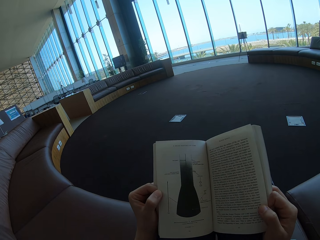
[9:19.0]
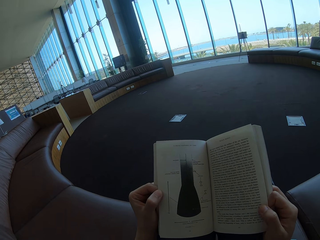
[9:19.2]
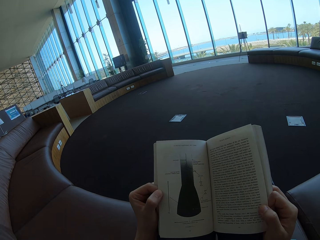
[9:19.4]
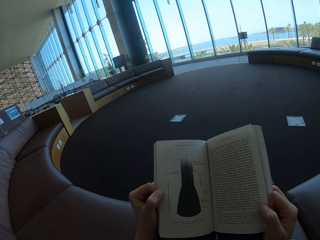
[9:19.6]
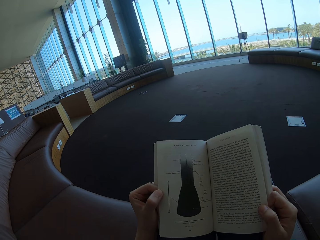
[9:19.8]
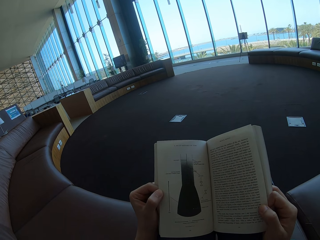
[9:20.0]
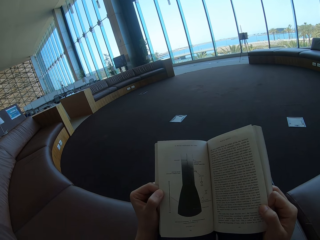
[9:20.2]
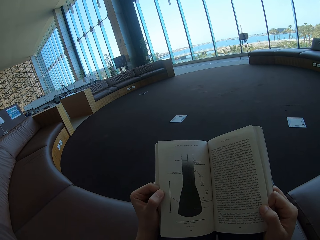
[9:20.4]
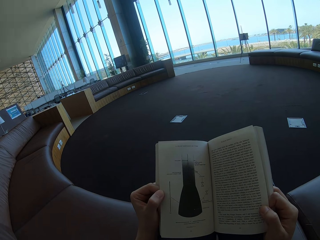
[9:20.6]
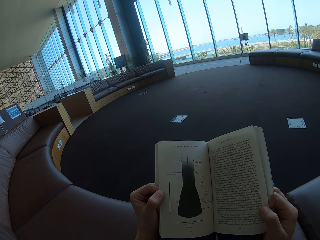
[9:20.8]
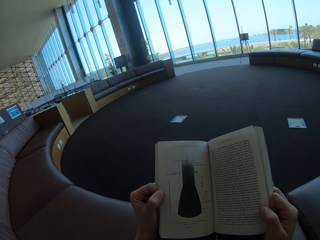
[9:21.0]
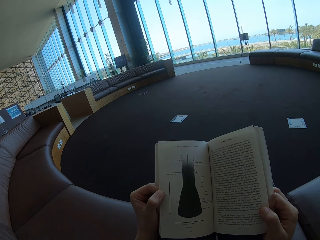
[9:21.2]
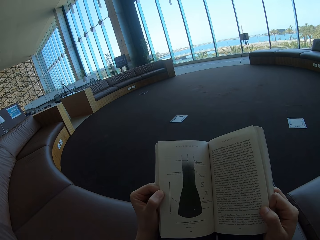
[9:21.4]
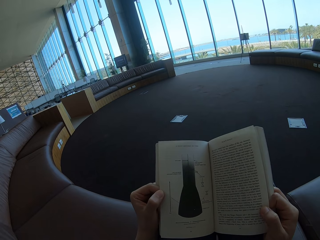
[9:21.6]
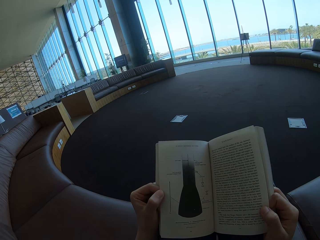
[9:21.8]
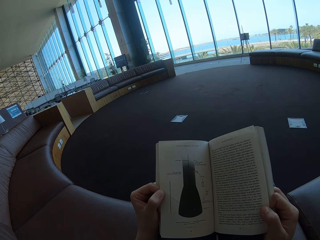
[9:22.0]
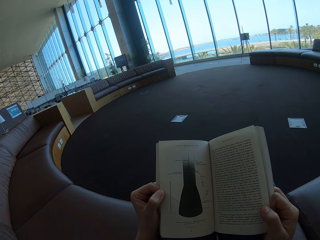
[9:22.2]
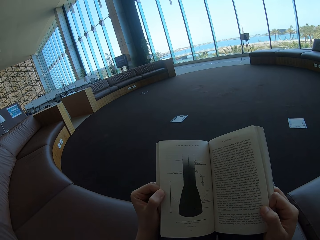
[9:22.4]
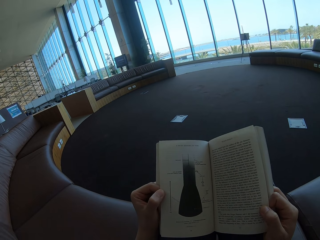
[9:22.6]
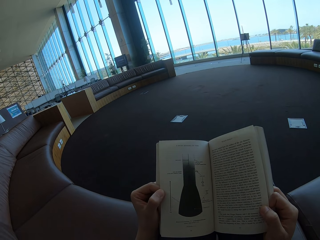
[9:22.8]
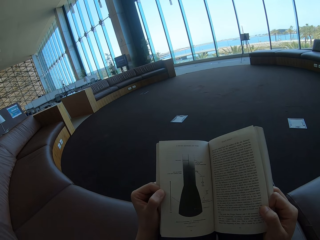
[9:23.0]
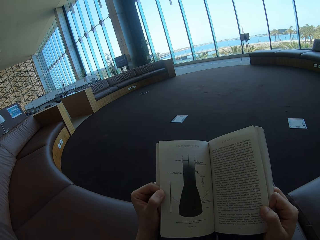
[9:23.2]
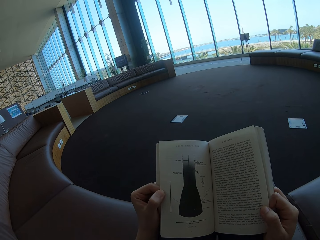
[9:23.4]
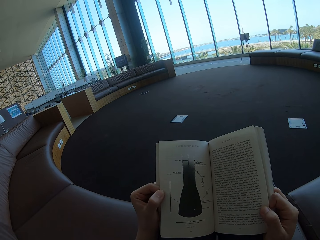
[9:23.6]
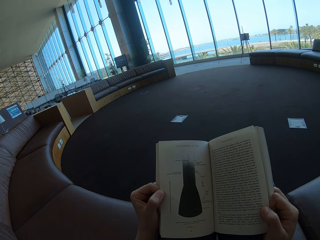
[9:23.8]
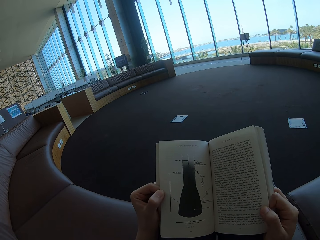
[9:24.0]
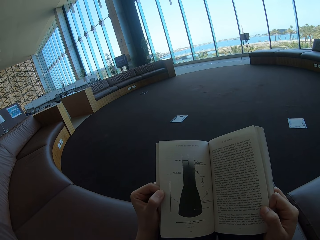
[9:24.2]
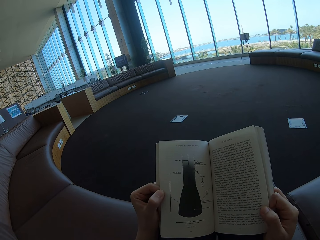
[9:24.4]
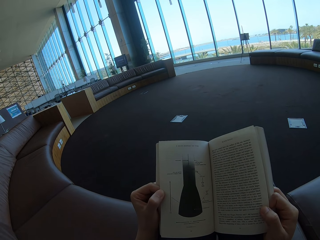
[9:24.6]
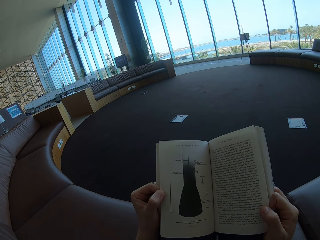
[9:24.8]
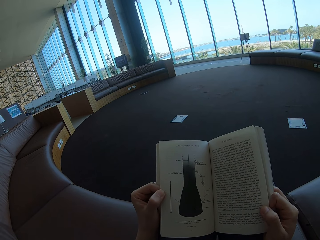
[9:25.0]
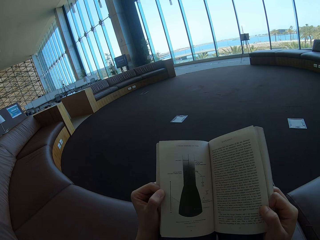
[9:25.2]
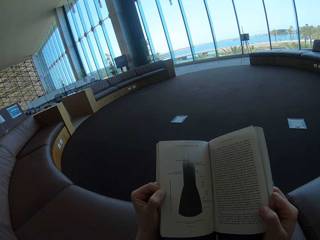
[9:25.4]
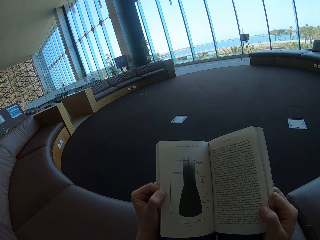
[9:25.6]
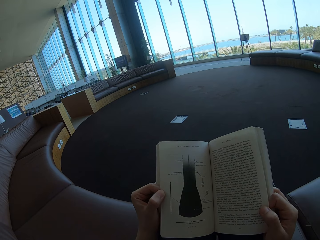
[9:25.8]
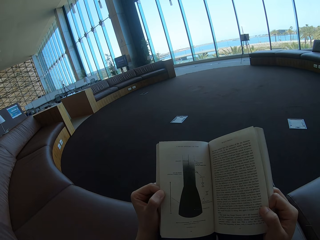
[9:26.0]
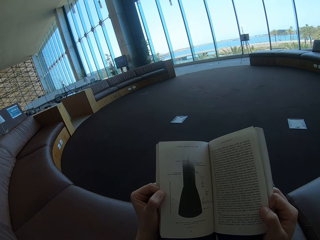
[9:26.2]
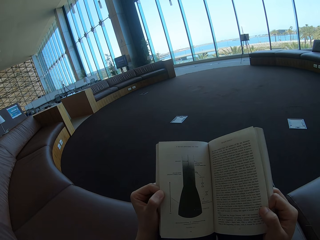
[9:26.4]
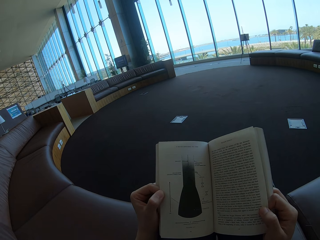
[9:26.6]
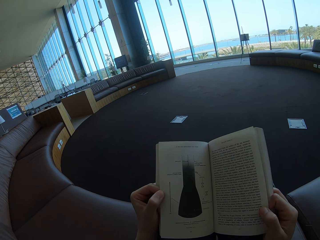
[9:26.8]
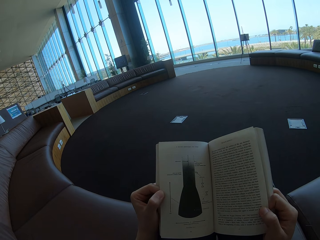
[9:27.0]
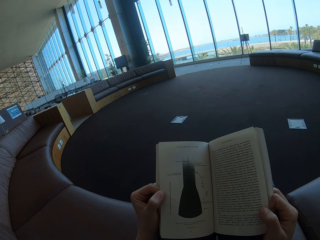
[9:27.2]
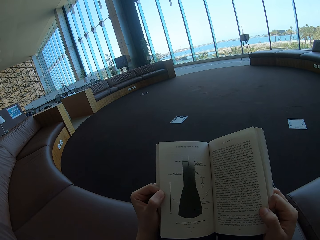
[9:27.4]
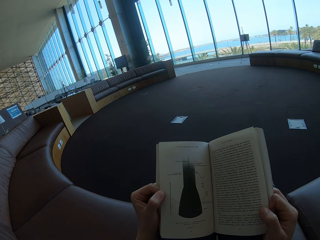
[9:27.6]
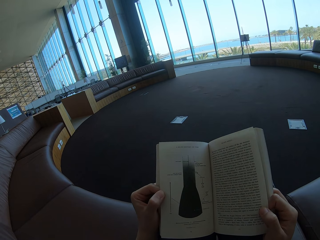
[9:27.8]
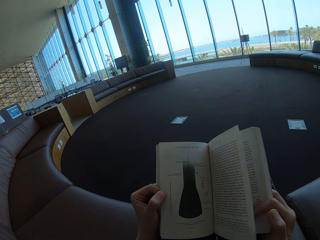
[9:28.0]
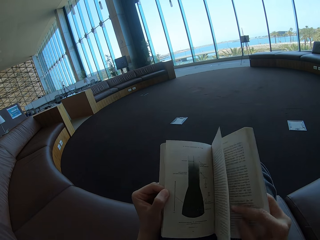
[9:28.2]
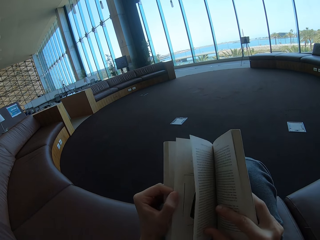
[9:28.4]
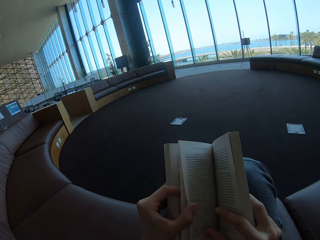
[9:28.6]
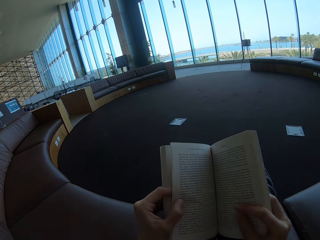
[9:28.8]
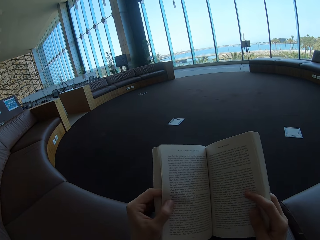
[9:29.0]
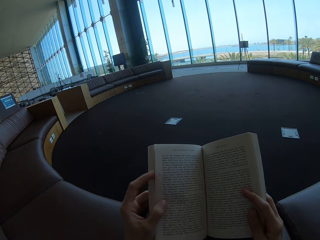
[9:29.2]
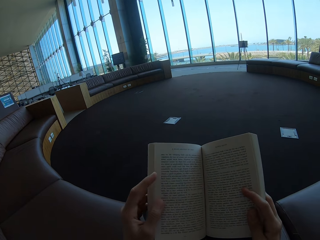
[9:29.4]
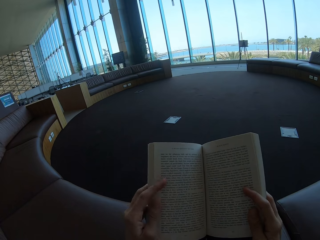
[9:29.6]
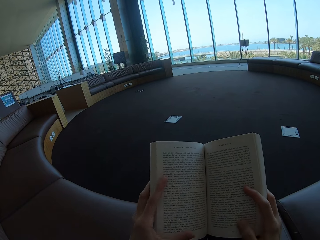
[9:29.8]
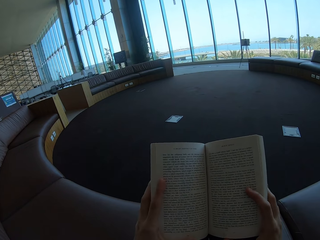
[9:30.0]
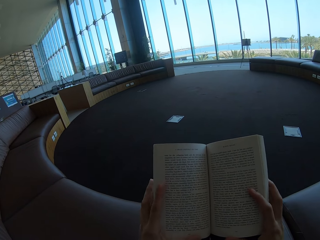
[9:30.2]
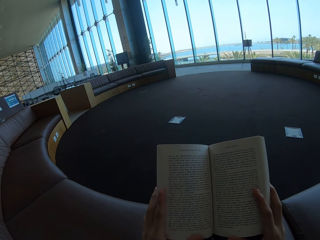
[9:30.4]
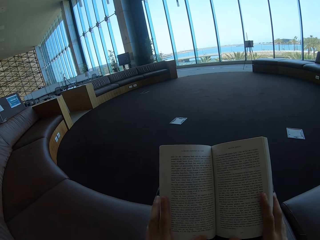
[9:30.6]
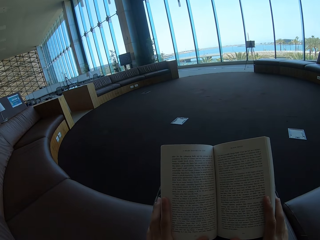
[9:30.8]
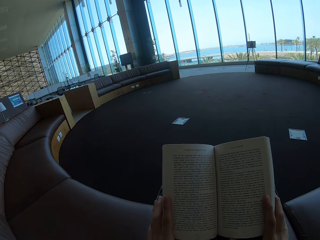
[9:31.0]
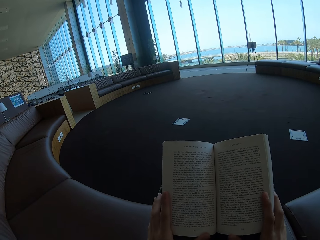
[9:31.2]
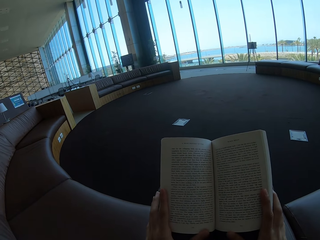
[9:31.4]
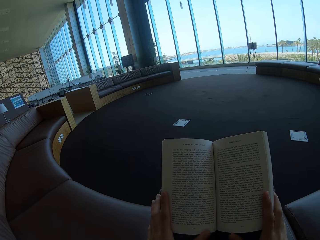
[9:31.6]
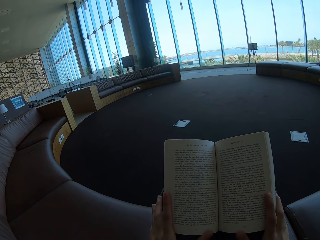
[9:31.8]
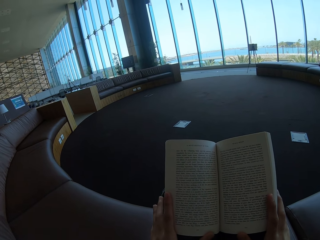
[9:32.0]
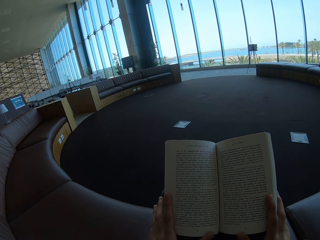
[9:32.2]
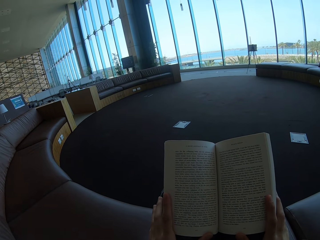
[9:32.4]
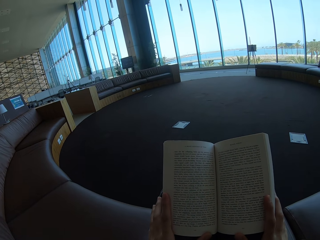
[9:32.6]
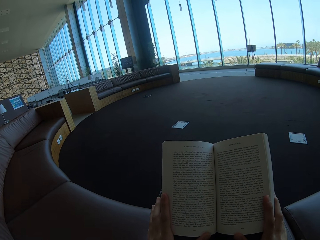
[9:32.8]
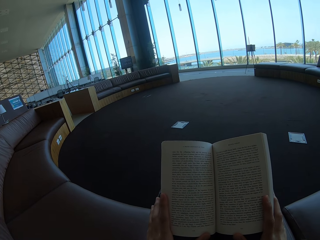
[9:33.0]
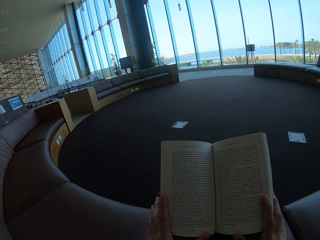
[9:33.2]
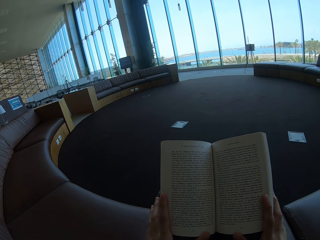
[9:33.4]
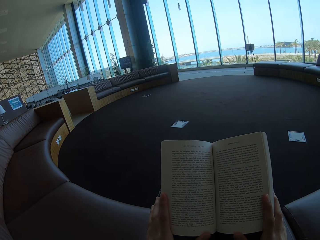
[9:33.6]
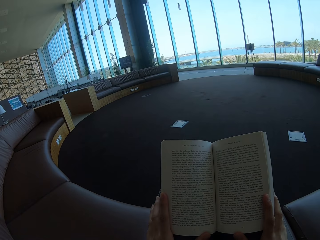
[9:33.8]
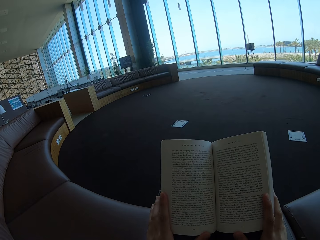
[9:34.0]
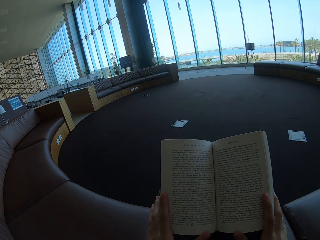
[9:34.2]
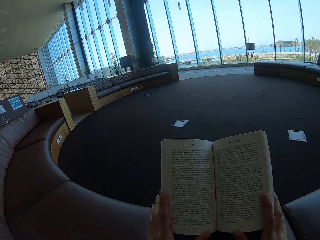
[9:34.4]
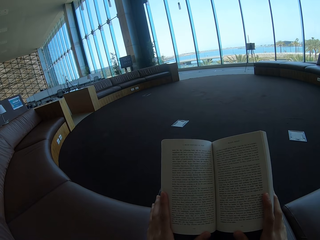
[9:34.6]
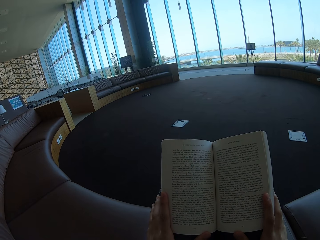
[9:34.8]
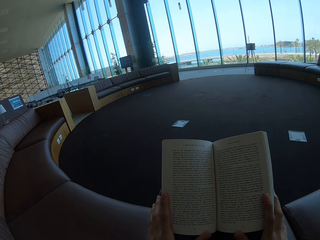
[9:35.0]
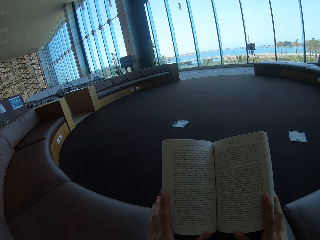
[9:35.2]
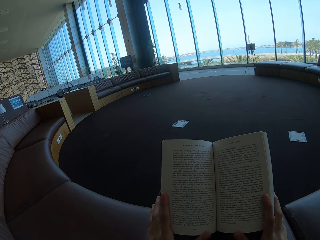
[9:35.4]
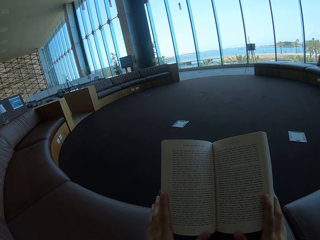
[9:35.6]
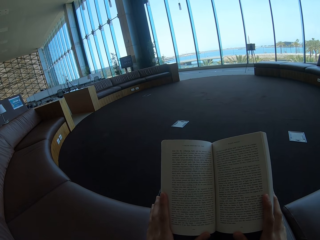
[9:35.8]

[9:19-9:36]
The camera wearer flips a page. They read a book.

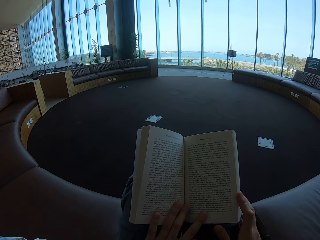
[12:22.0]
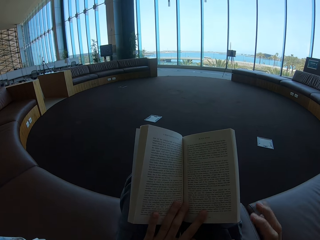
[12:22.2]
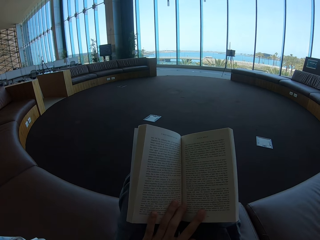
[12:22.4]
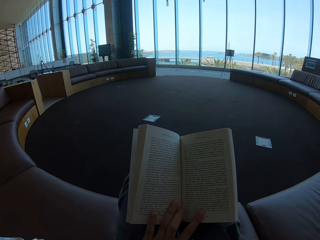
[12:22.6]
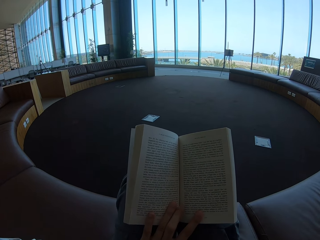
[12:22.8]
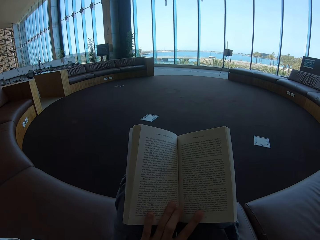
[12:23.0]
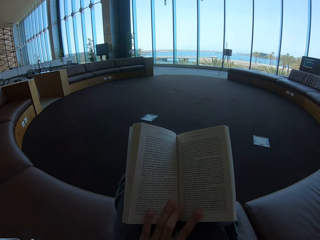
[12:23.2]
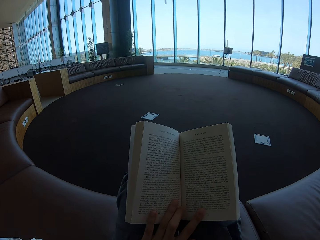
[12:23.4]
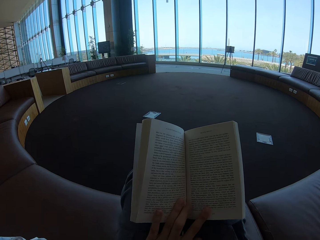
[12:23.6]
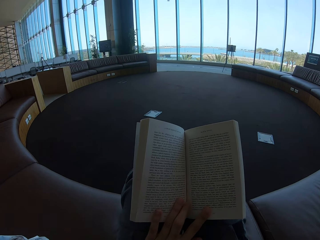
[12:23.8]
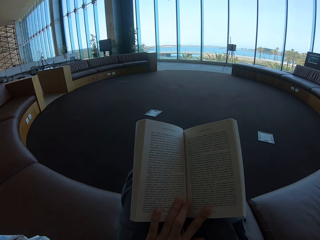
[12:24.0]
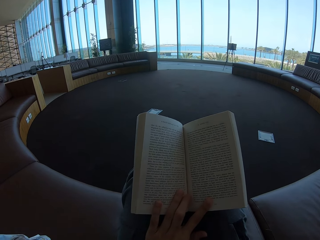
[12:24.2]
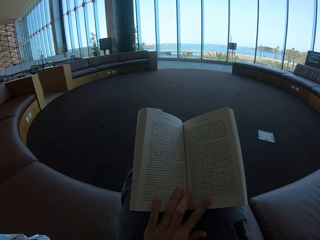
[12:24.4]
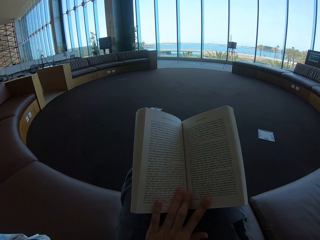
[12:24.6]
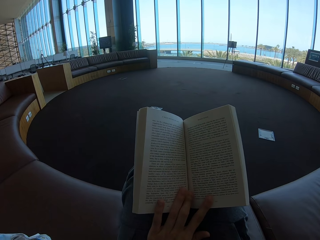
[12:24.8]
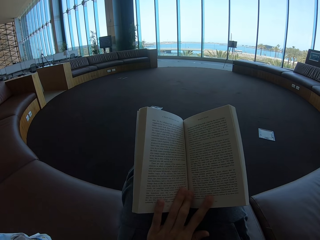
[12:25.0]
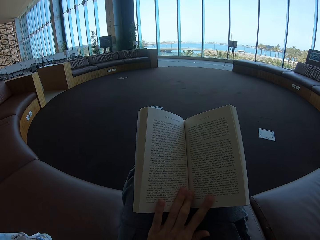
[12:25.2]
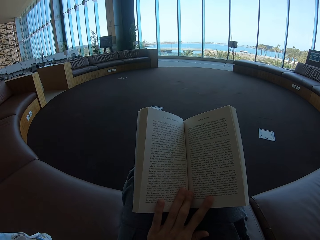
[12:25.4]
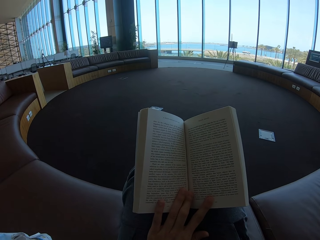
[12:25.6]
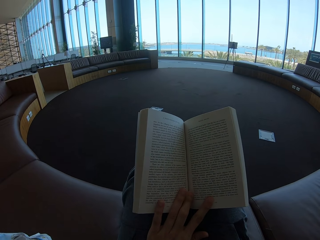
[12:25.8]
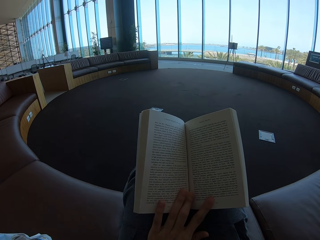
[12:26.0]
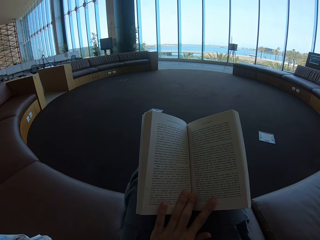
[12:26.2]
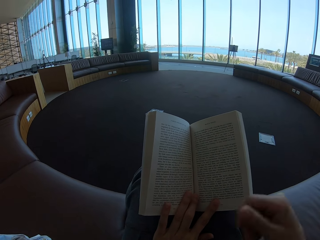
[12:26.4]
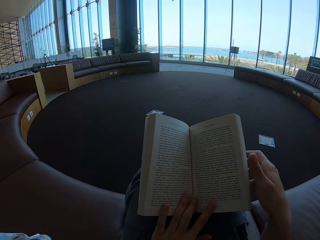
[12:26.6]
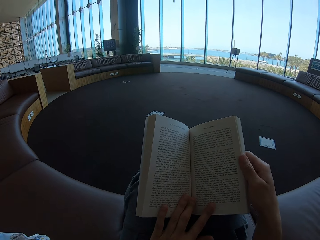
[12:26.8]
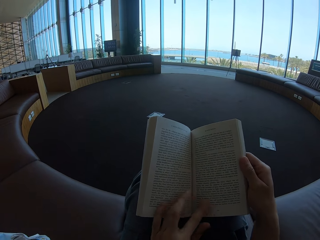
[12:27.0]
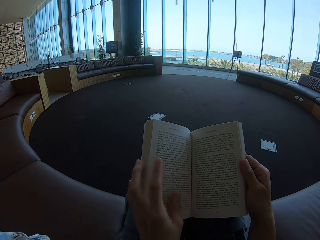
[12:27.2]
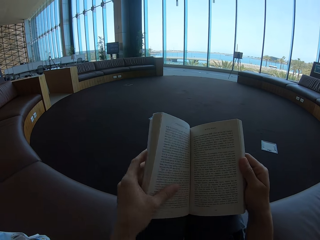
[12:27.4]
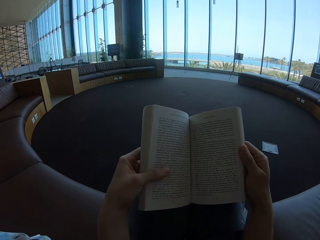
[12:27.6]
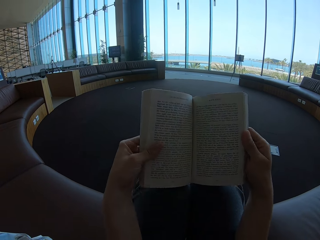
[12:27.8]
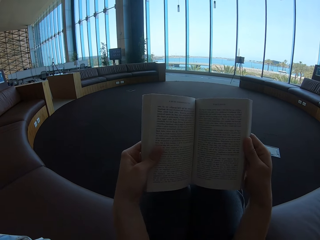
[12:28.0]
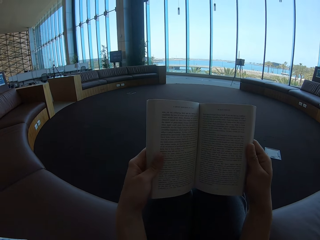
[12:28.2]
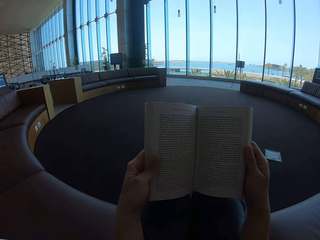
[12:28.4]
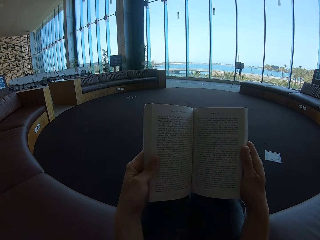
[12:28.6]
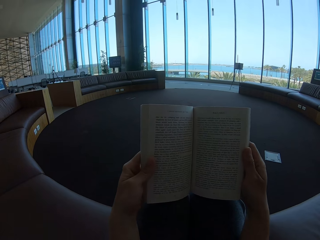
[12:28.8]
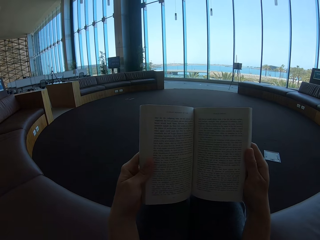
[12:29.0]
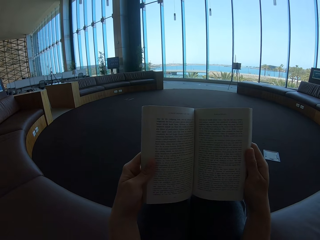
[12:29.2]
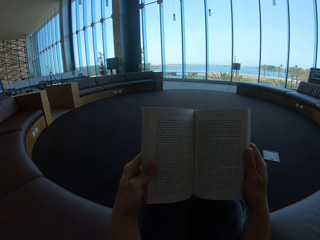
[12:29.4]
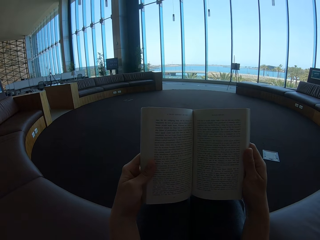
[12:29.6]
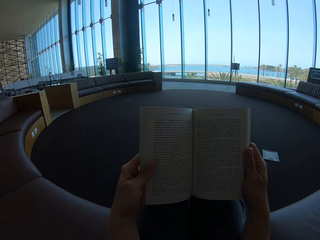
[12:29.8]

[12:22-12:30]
The camera wearer places his left hand in the middle of the book. He adjusts the book on his legs. He holds the book with both hands.
